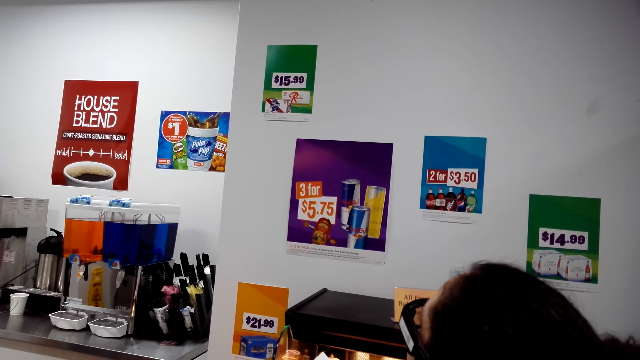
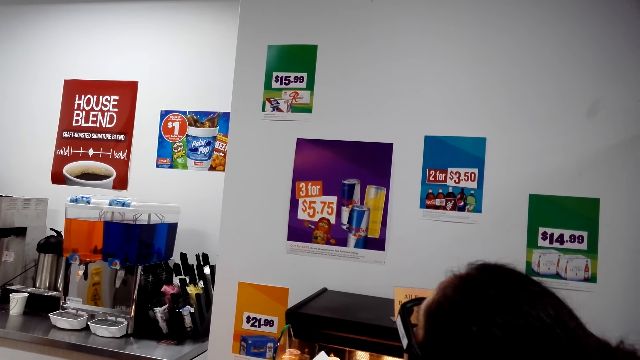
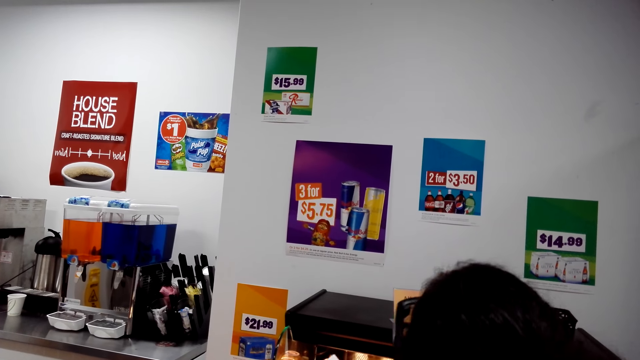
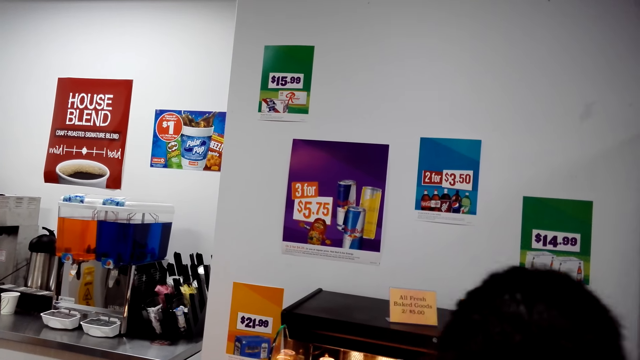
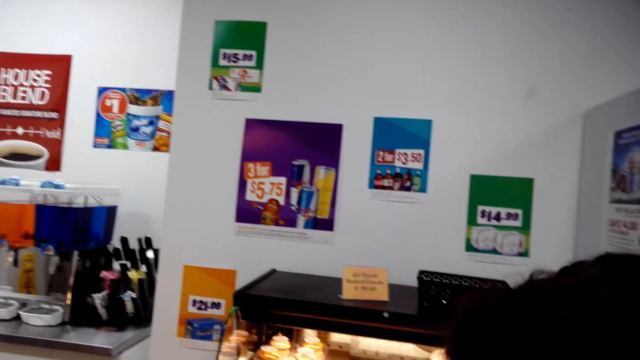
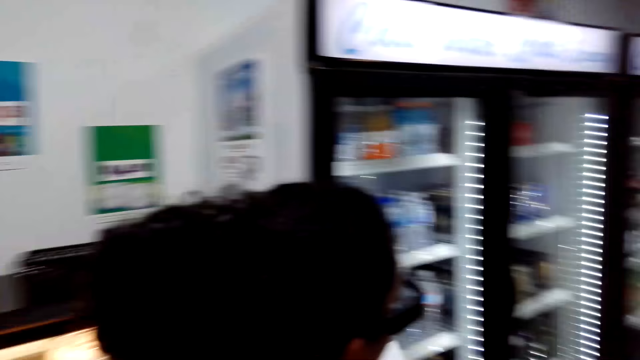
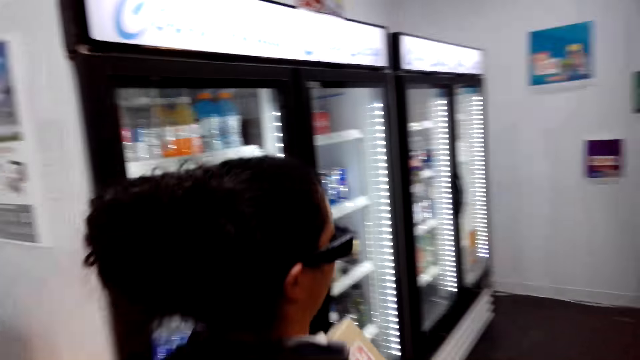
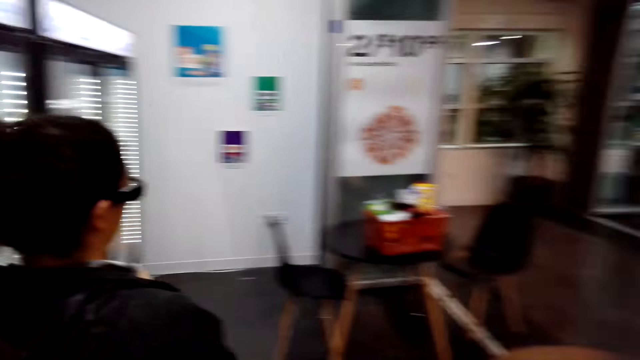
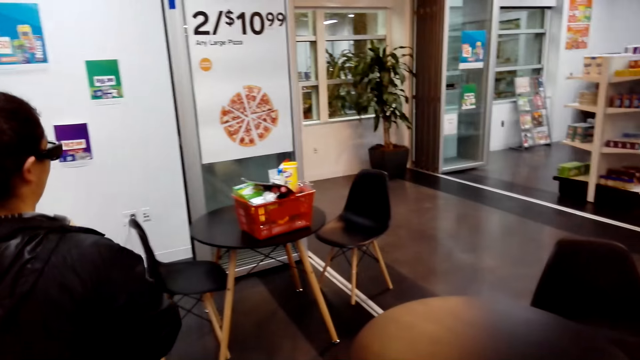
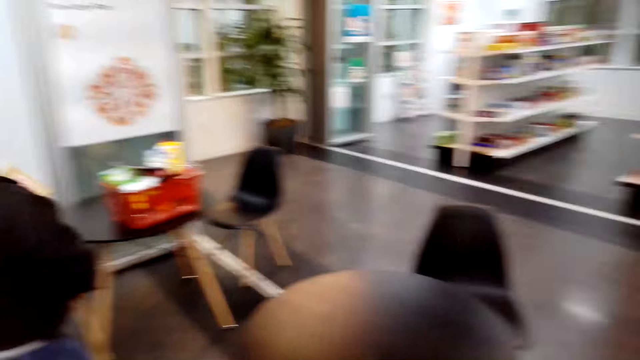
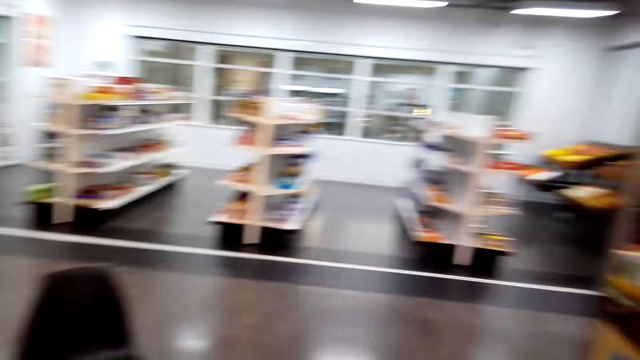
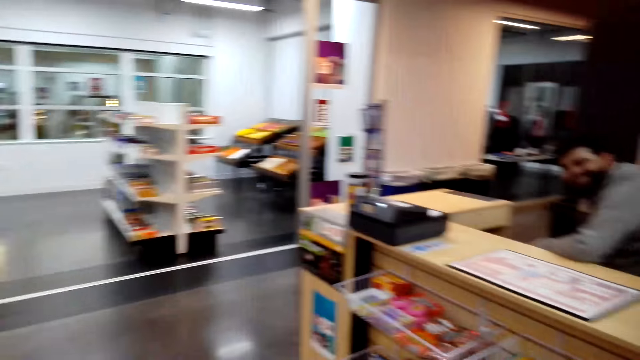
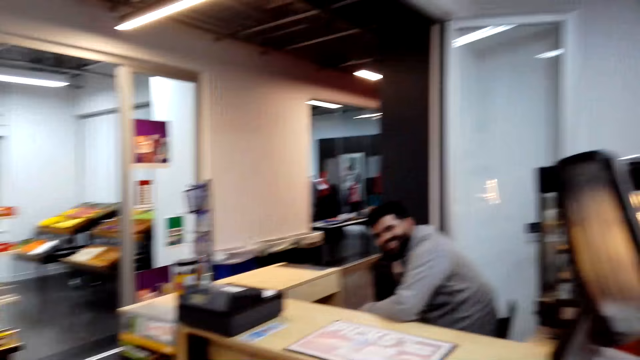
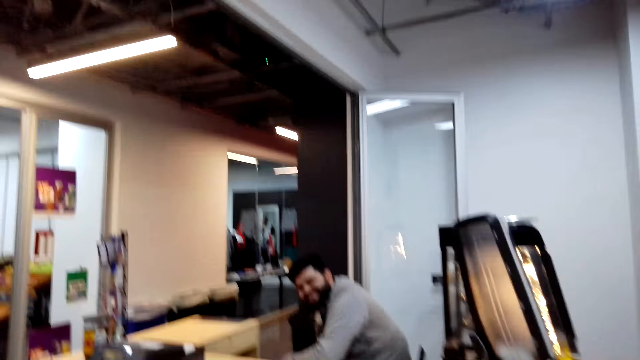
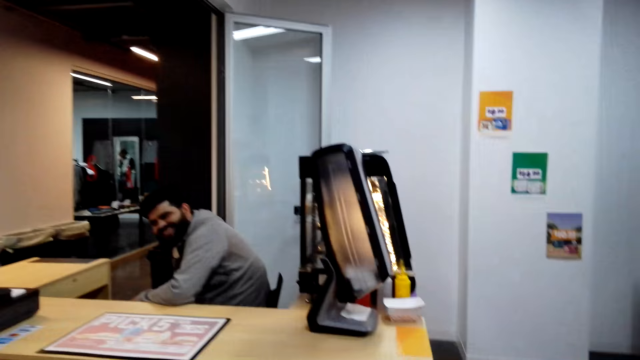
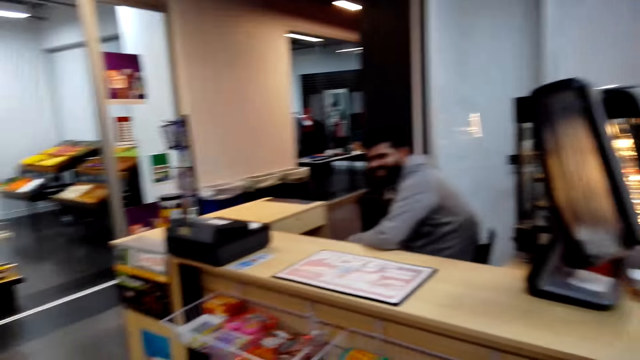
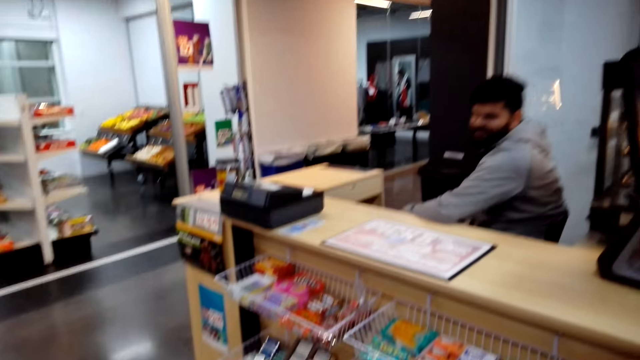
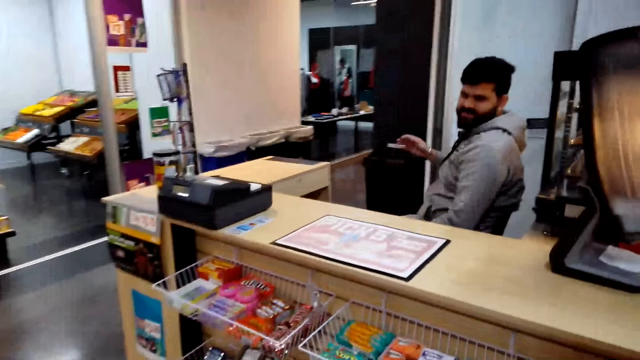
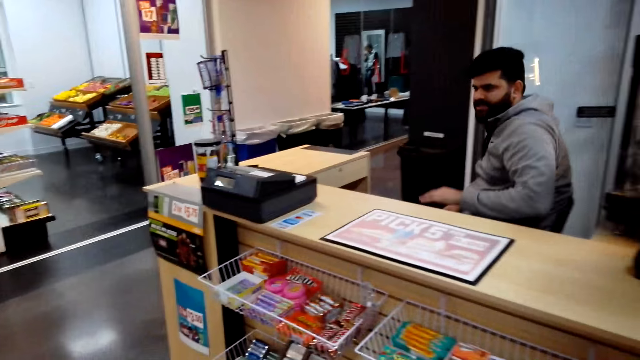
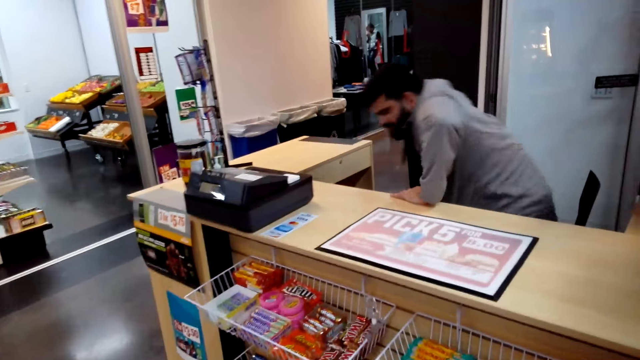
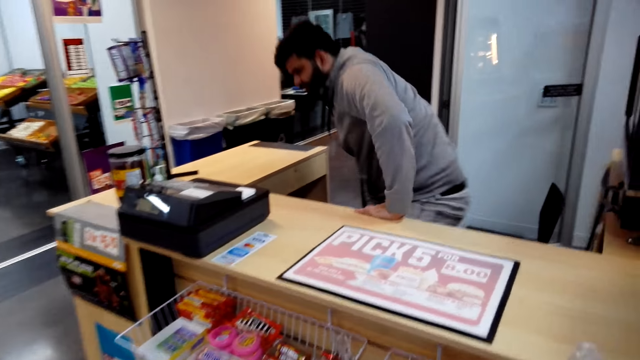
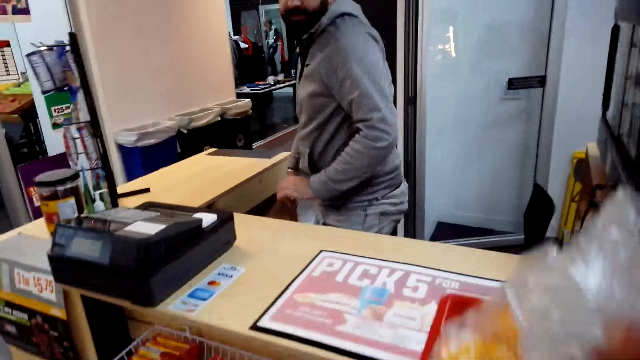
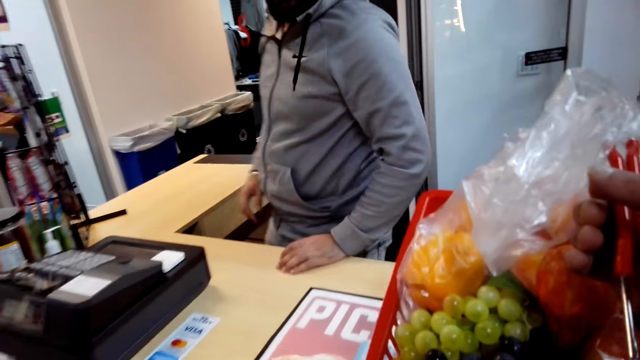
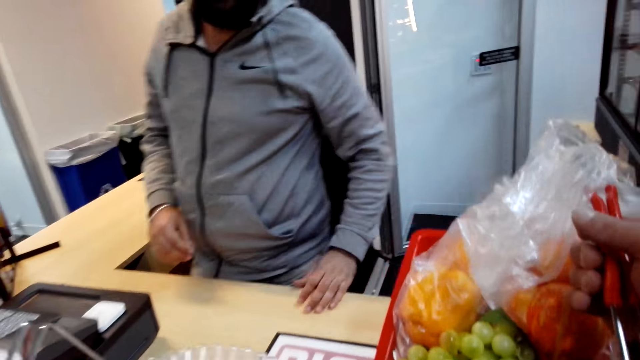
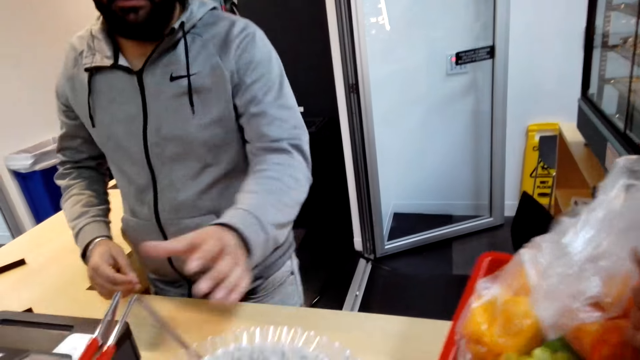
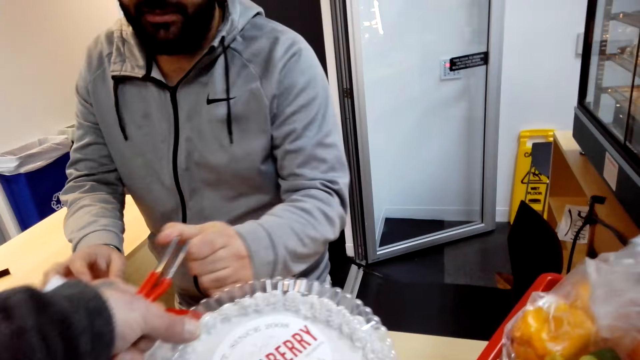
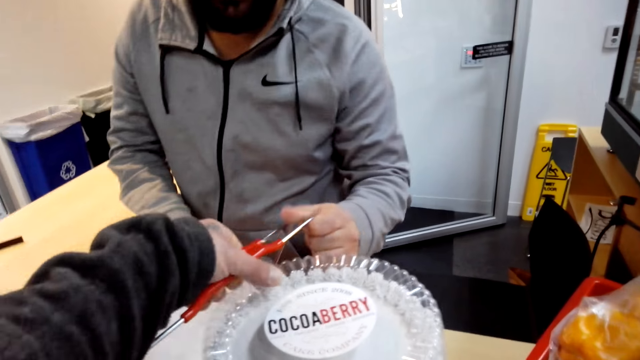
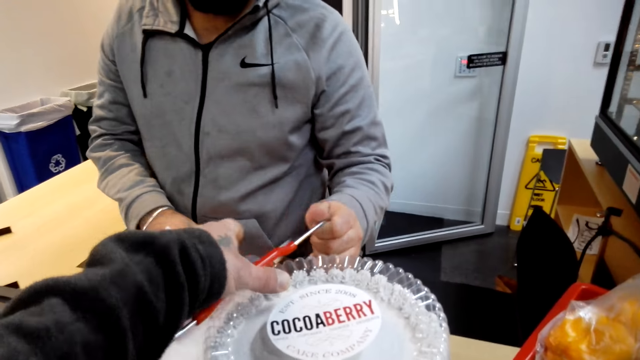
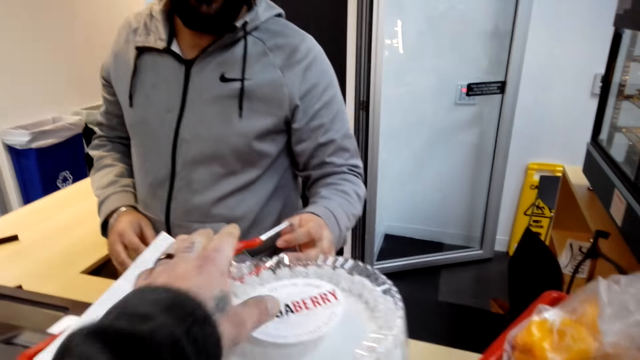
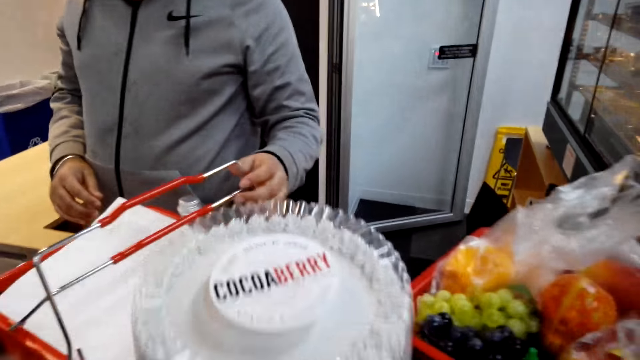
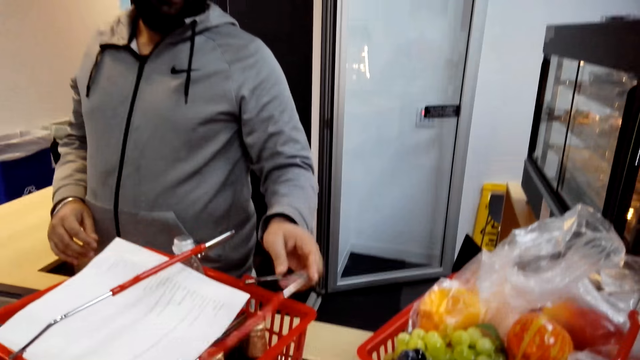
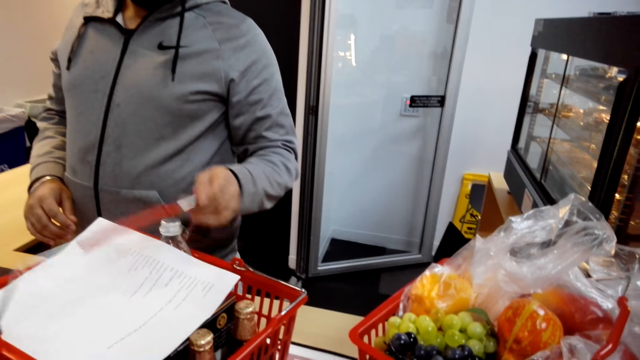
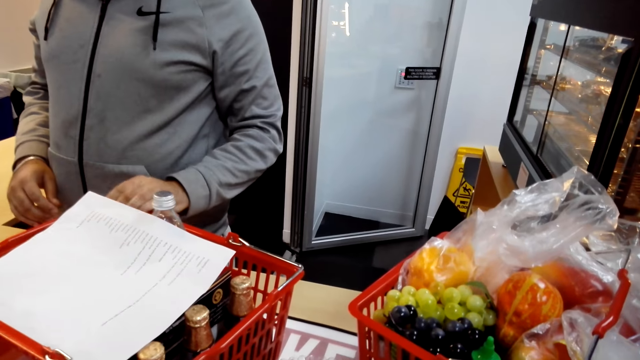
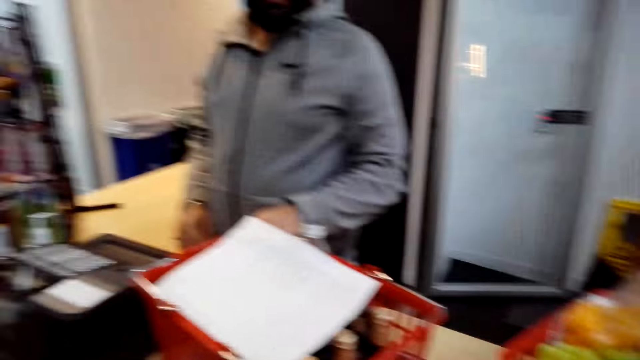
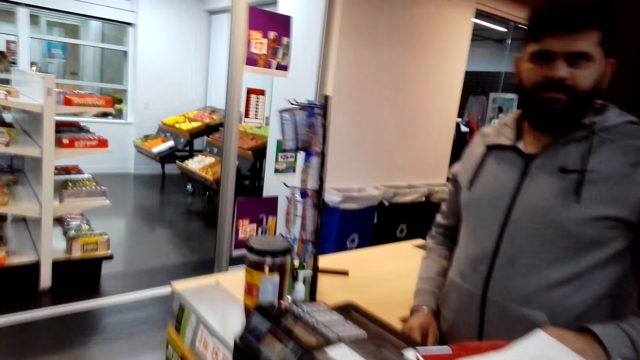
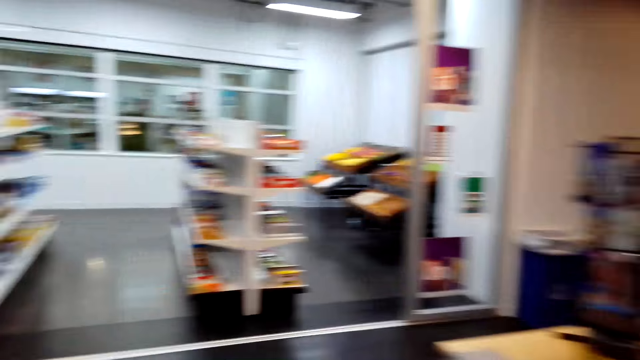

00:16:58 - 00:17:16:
The camera wearer walks around. The woman walks to the basket on the table. The camera wearer interacts with the cashier. They converse with the cashier. The cashier stands up from the chair. The camera wearer puts the shopping basket on the counter. The cashier picks up the shopping basket. The camera wearer passes the shopping basket to the cashier. The cashier holds the basket and moves the basket loops sideways. The camera wearer stares at the shopping basket. They look around.

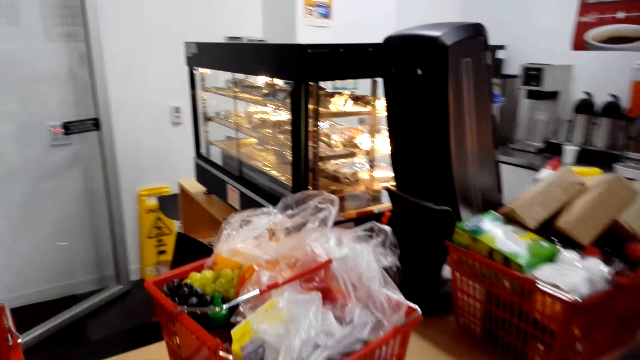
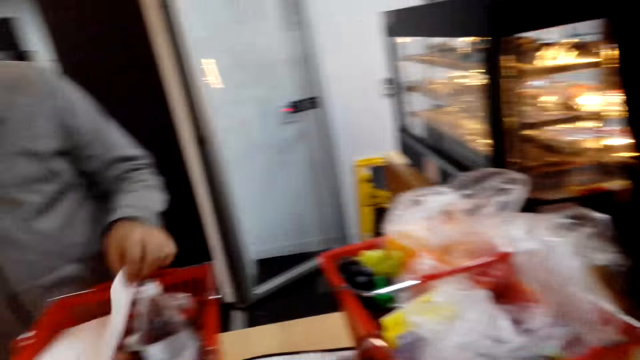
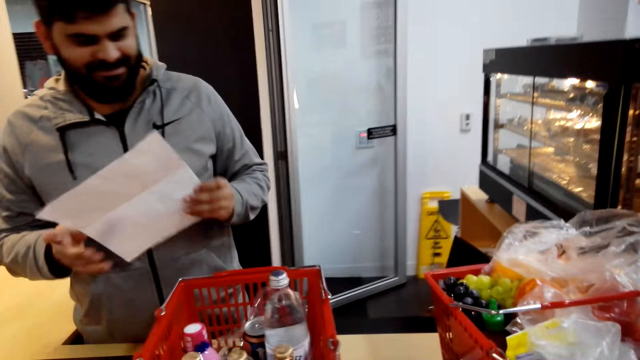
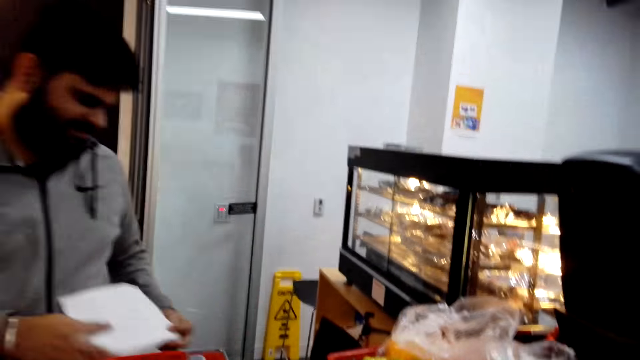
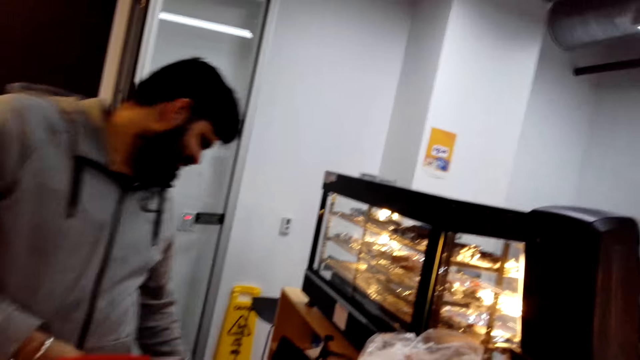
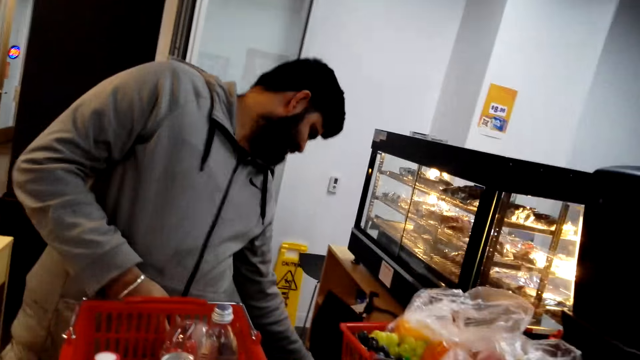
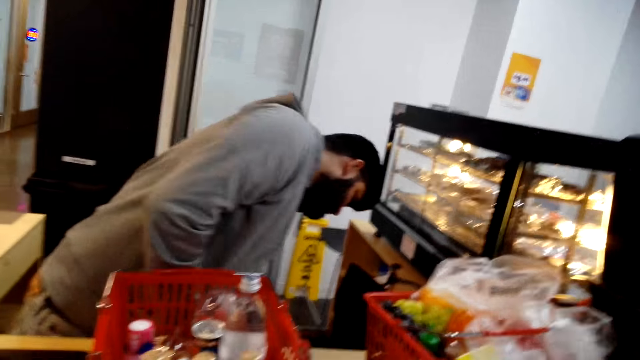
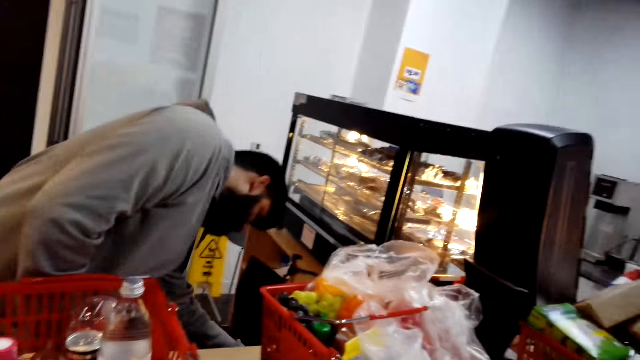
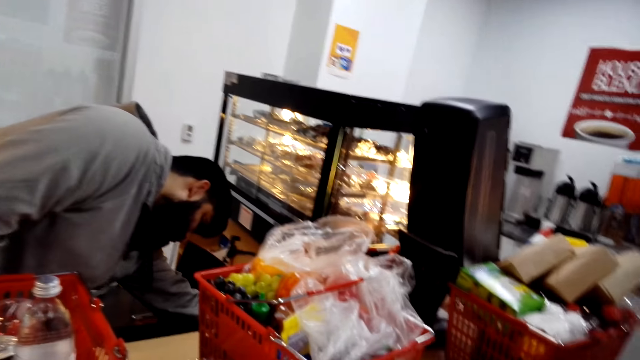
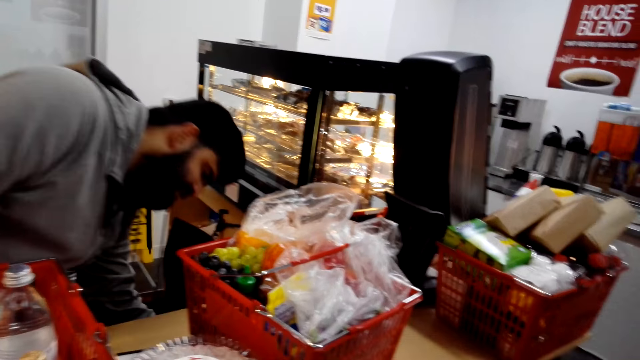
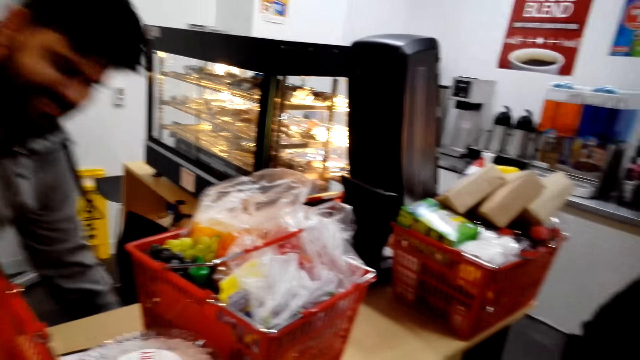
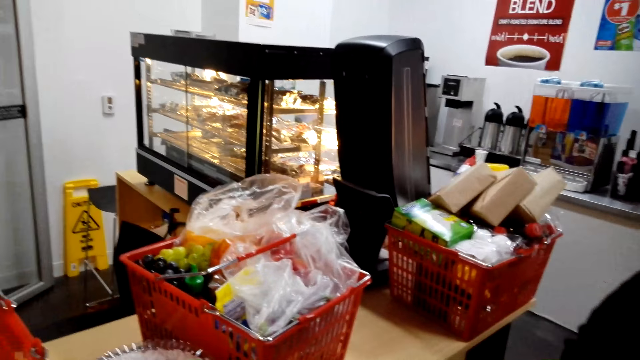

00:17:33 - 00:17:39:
The camera wearer stands beside a person. A cashier takes the shopping list. The camera wearer stares at the shopping baskets. The cashier puts the paper under the counter and looks around.
